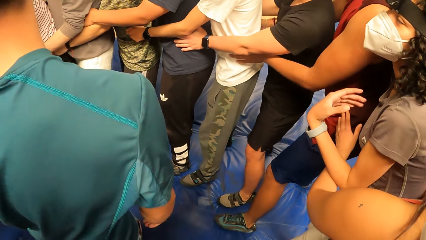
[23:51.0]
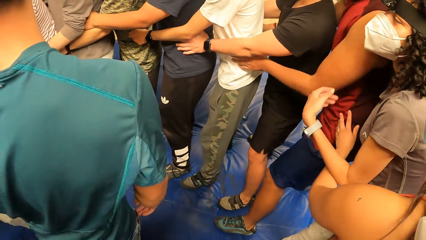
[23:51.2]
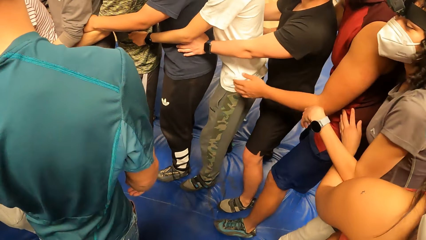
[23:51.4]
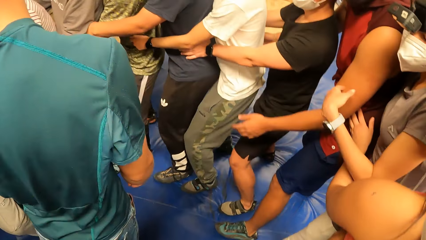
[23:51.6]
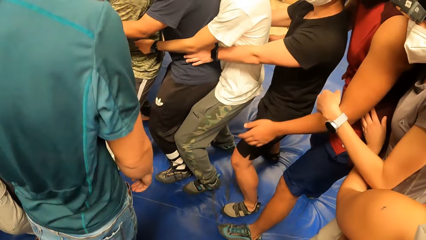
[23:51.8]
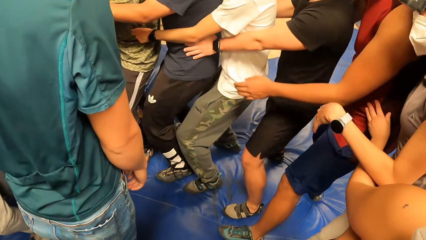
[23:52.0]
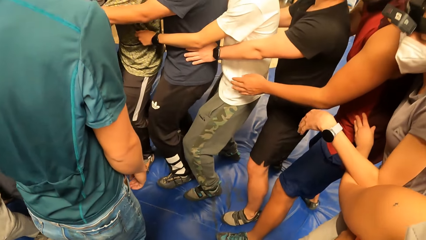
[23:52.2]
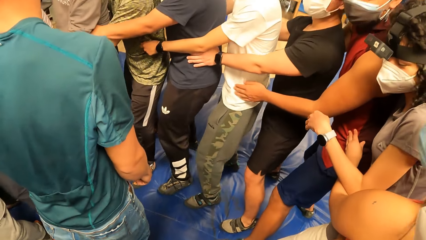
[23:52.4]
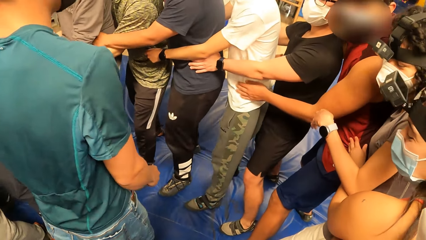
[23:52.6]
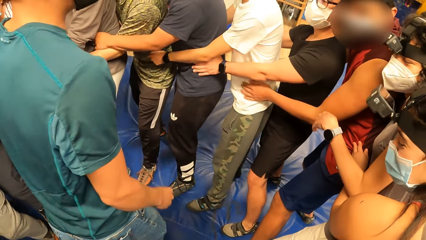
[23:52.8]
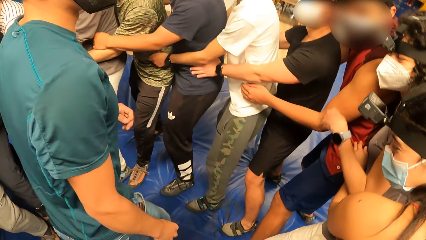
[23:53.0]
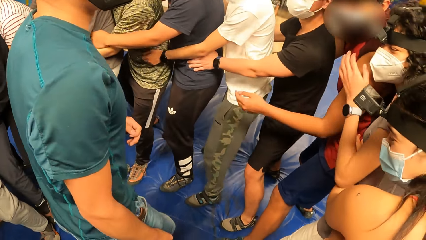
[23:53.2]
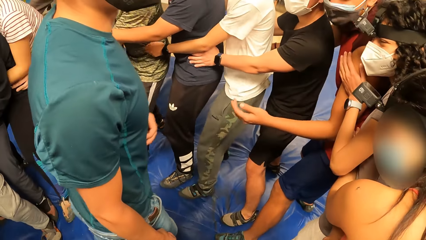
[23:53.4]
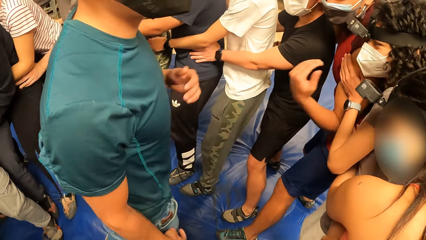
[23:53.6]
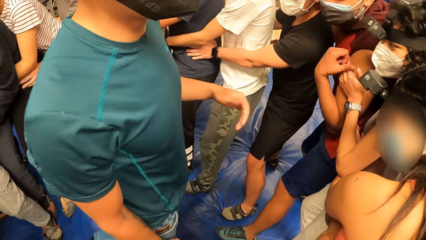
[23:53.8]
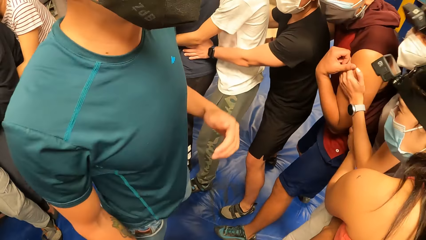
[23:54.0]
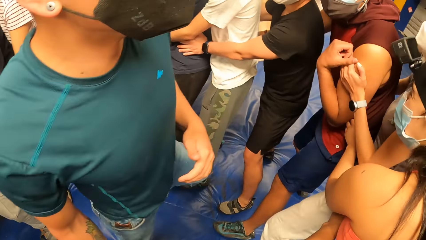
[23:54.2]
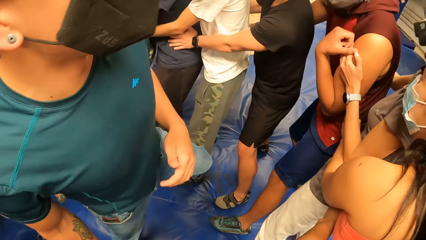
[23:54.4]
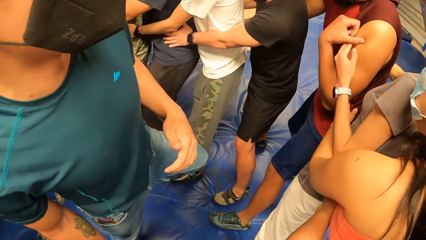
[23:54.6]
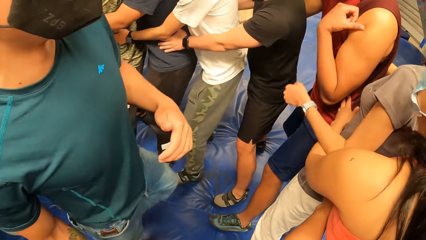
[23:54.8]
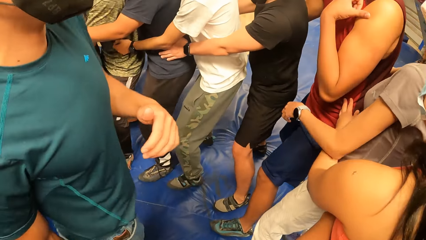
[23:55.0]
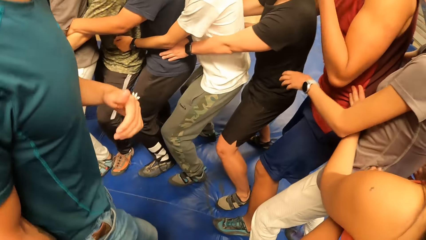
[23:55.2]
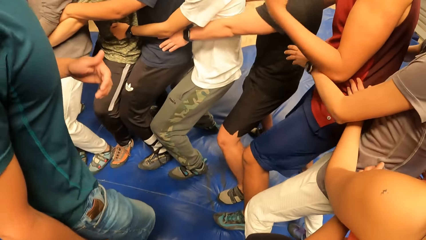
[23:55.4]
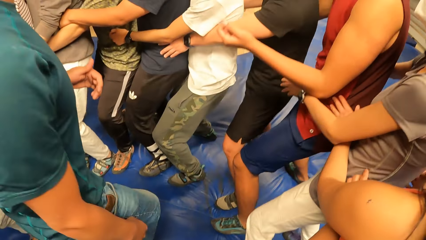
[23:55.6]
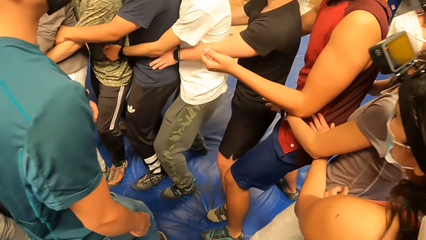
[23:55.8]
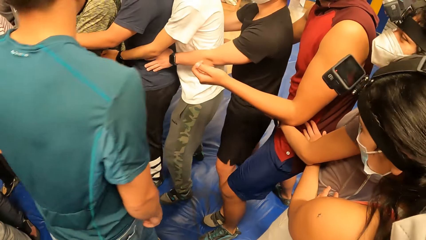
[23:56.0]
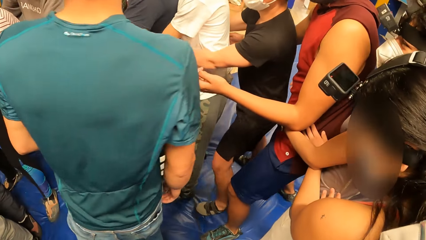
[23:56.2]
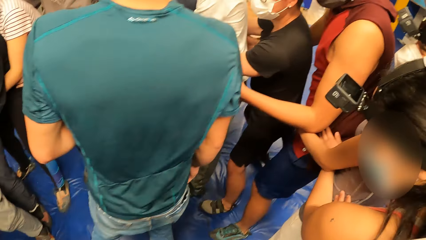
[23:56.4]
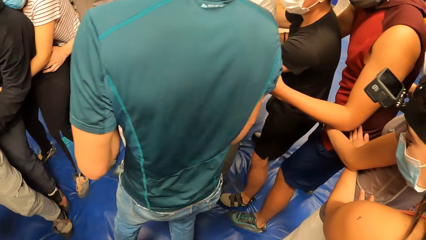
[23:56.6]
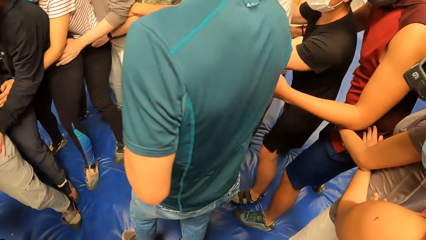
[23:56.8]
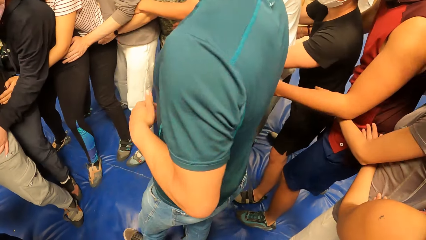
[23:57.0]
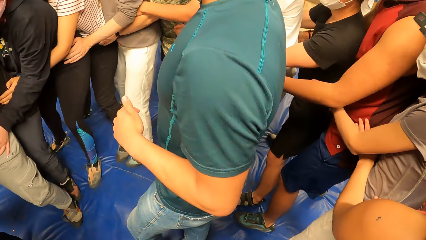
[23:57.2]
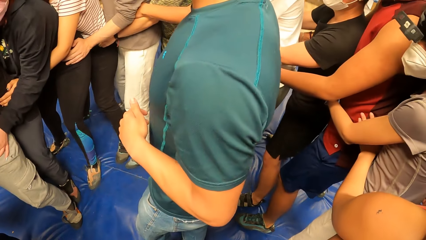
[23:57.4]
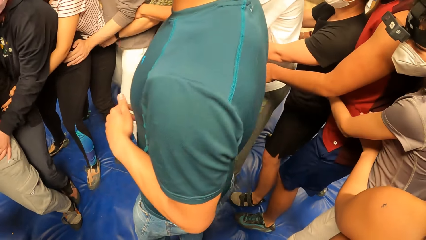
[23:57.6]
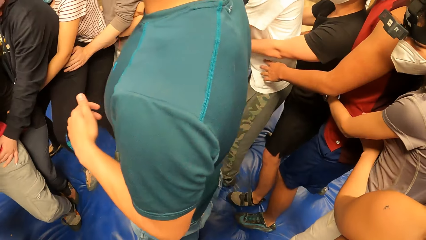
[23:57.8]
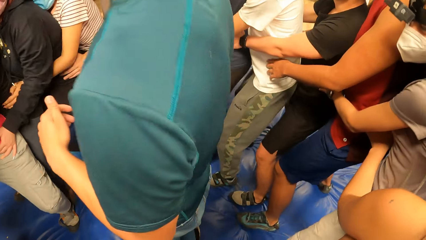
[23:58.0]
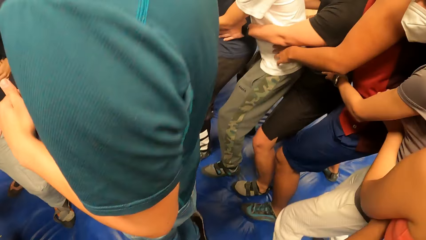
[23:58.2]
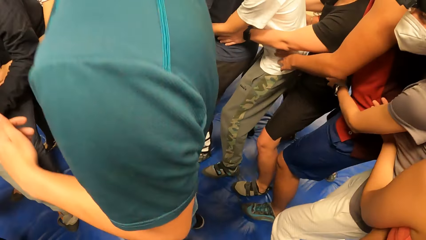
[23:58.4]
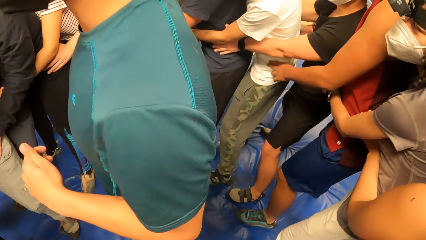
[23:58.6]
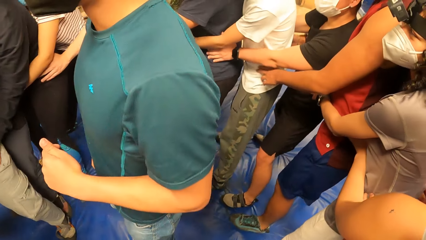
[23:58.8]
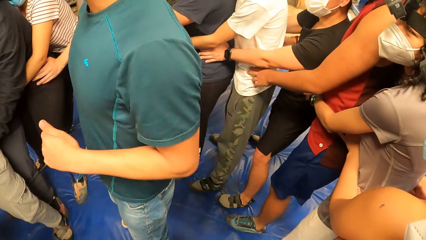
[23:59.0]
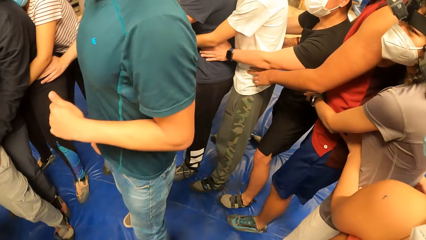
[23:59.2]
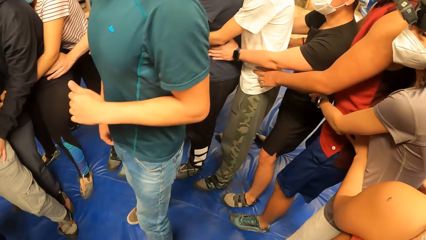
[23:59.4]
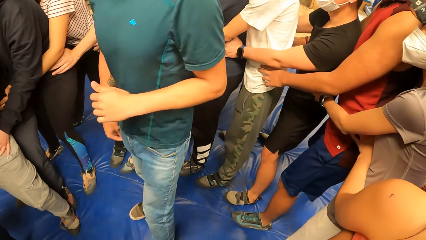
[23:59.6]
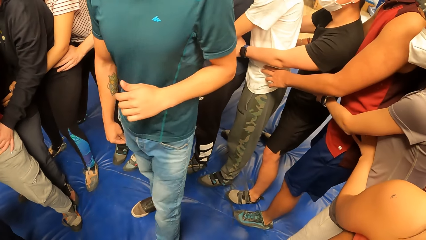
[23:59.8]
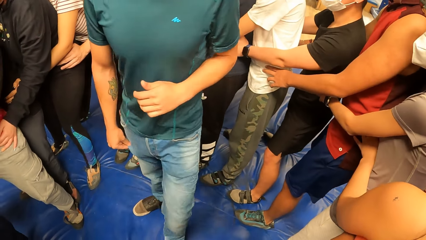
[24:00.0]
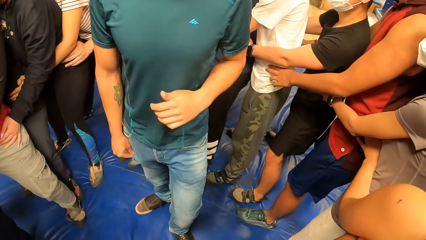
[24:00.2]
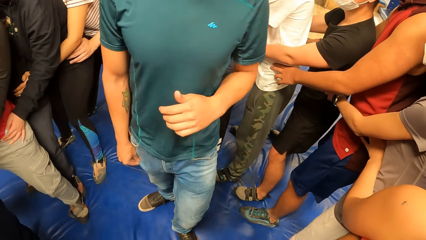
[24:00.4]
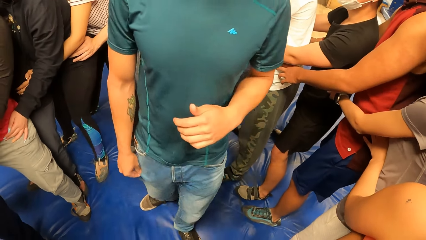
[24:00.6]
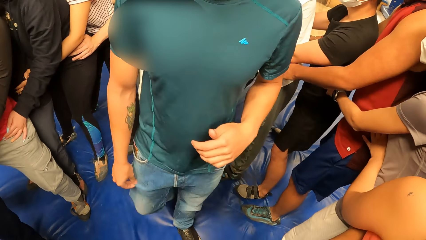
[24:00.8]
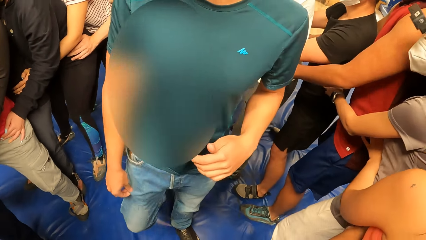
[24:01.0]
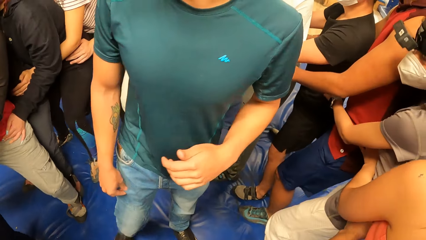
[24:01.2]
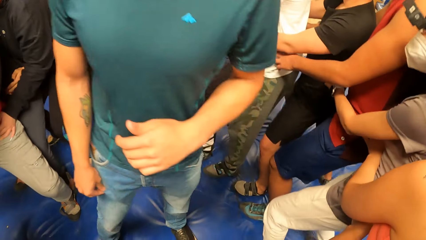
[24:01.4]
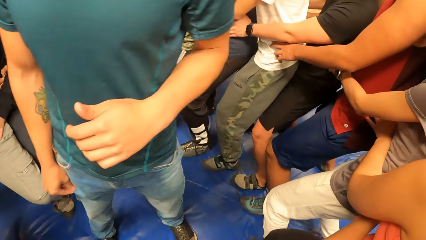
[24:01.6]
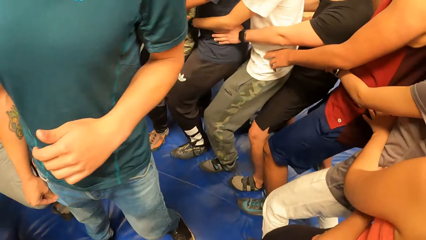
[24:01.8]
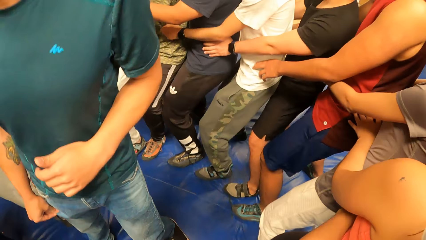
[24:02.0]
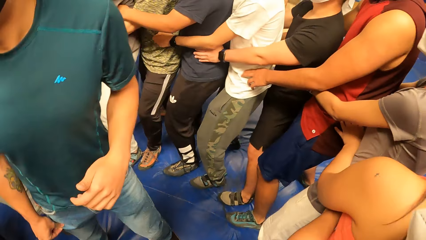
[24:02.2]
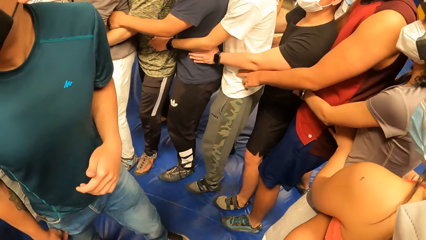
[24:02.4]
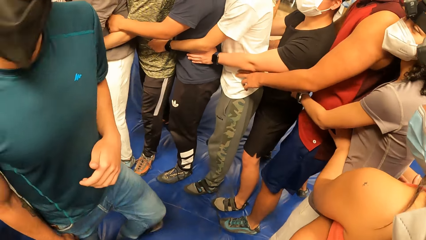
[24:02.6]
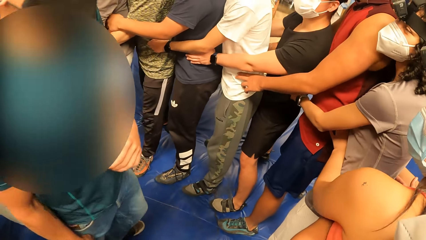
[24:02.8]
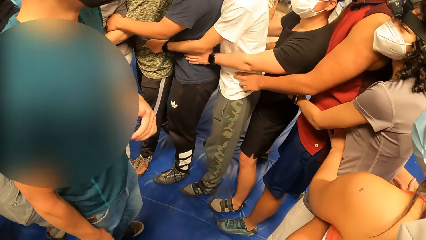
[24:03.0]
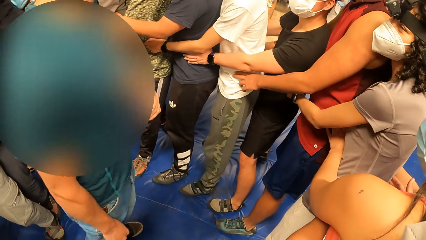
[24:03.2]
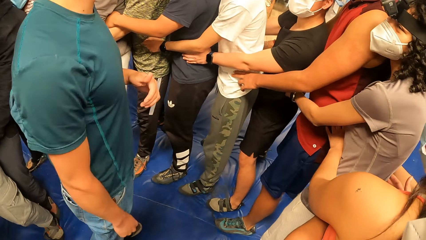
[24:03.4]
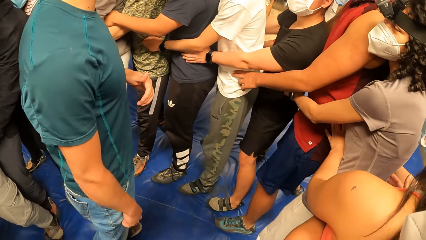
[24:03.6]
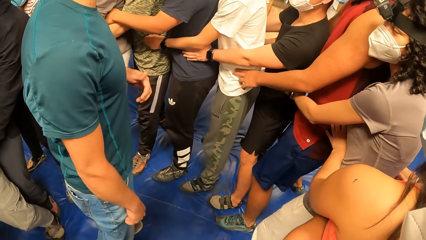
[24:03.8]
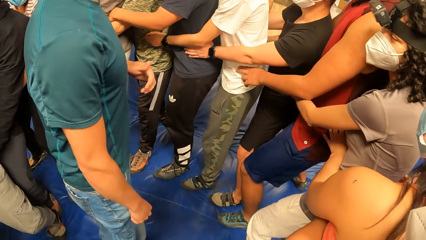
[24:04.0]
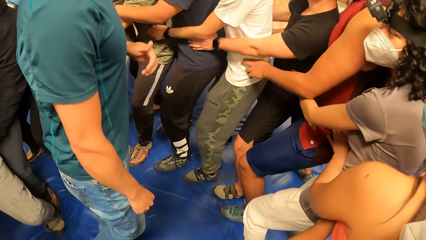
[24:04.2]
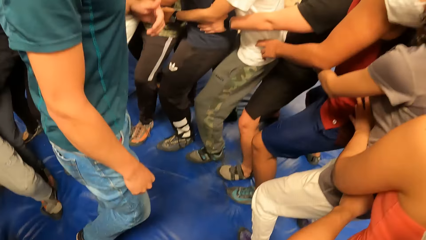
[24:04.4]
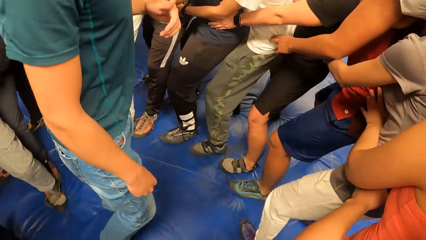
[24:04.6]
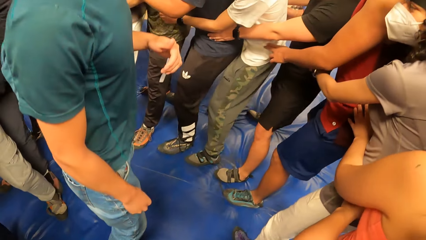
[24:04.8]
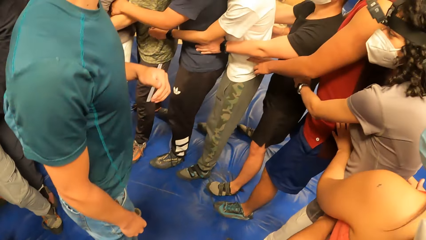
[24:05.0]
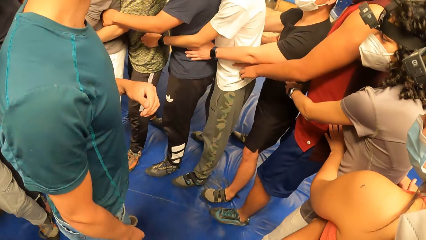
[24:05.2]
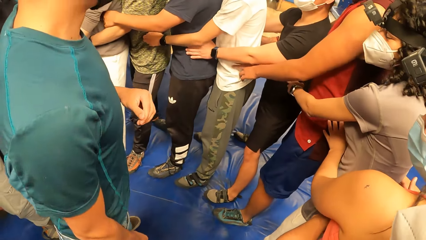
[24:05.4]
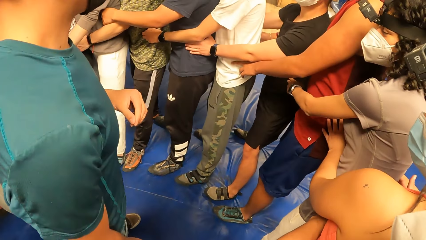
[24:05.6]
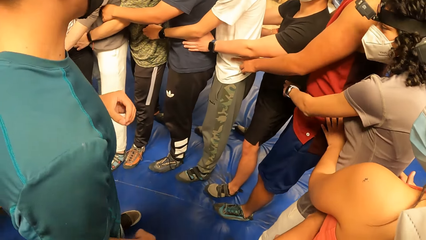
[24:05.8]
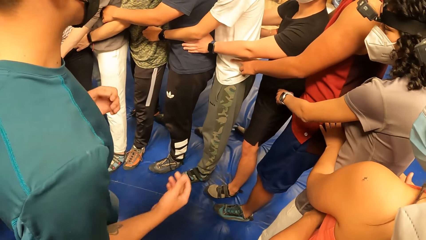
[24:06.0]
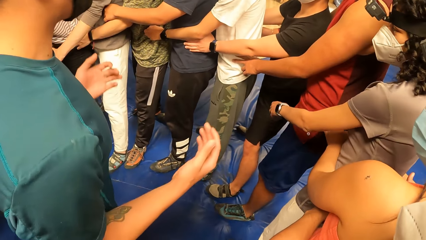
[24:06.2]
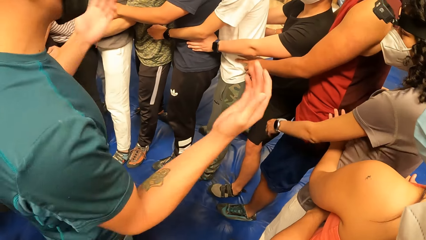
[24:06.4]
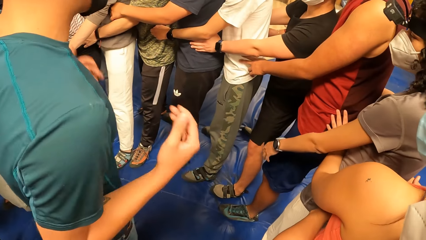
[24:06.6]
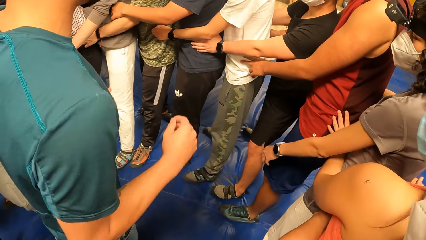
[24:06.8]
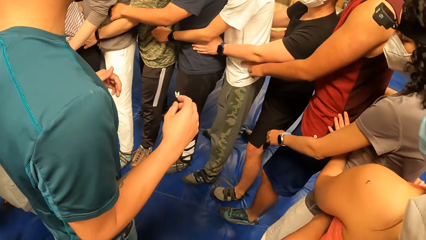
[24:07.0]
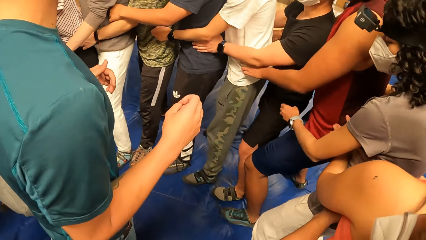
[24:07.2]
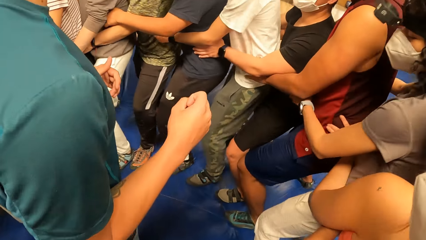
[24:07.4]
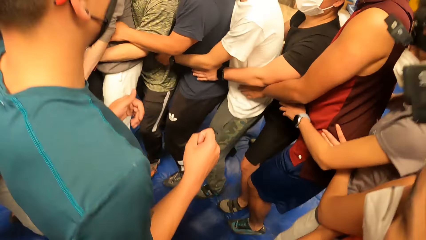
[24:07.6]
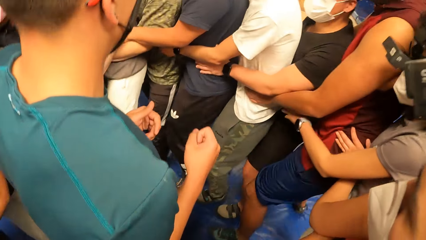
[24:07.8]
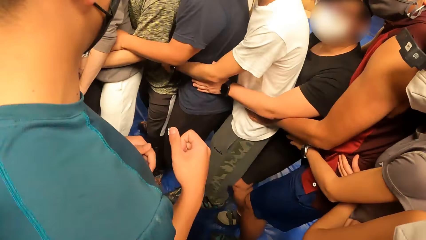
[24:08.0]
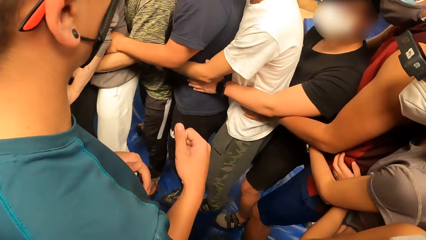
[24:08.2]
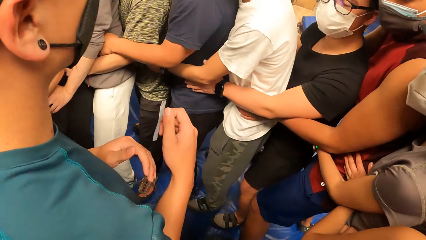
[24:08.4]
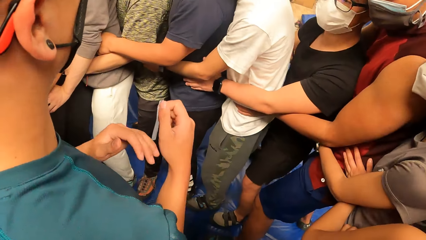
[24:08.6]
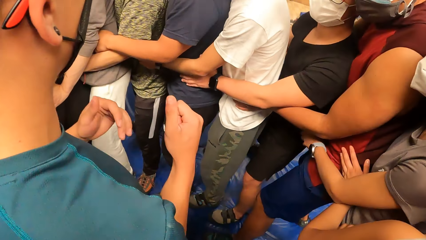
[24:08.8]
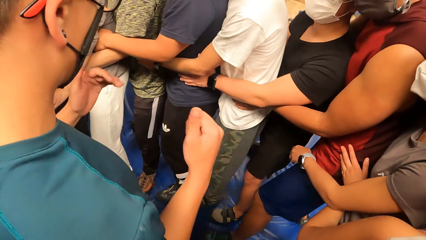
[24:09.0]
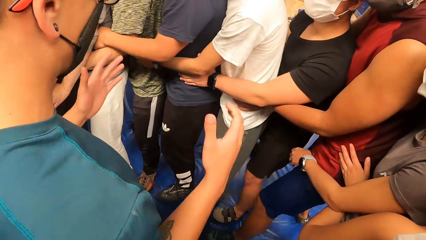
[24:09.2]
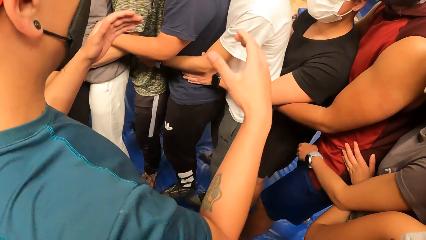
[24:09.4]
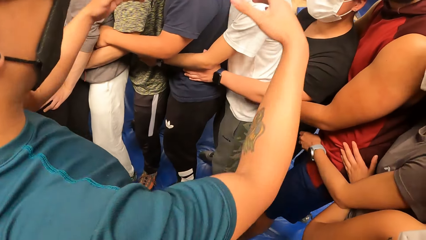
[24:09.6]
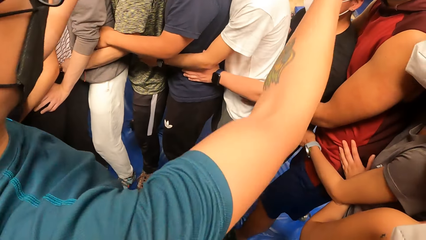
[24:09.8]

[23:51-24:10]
The camera wearer bends the leg. They move sideways.
